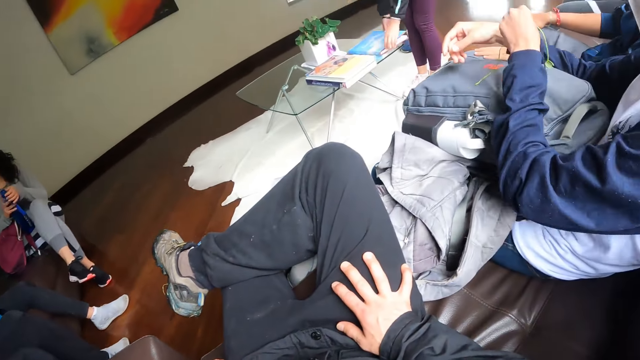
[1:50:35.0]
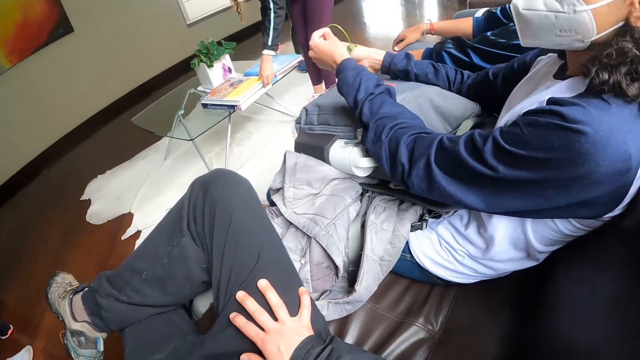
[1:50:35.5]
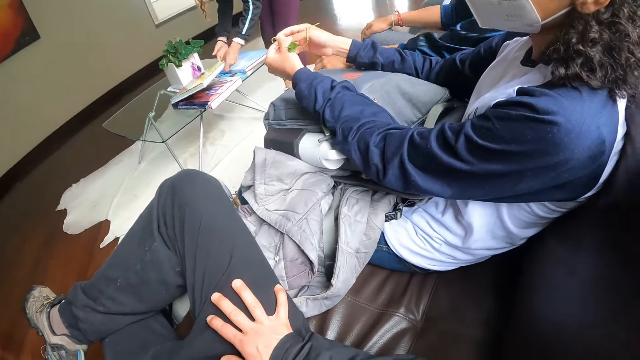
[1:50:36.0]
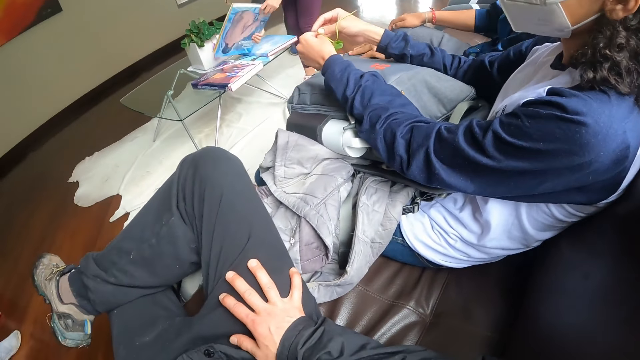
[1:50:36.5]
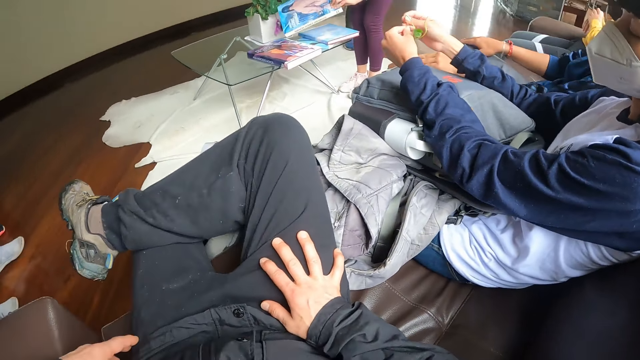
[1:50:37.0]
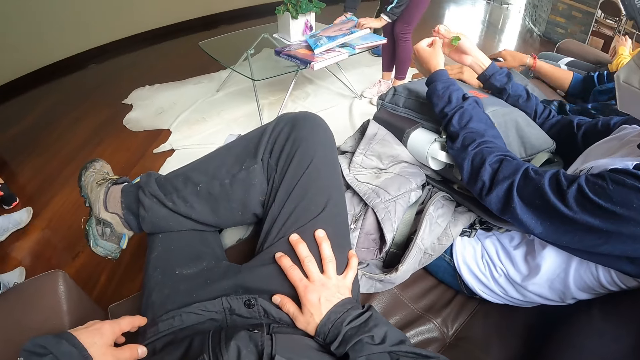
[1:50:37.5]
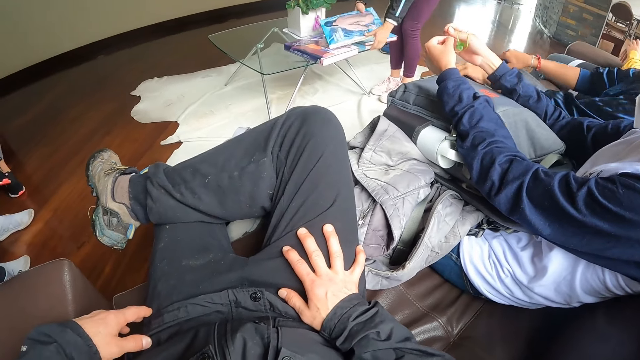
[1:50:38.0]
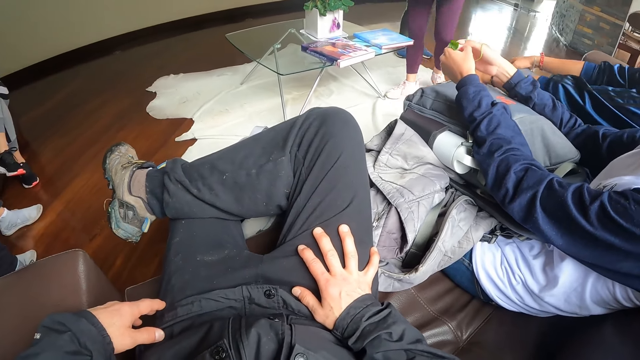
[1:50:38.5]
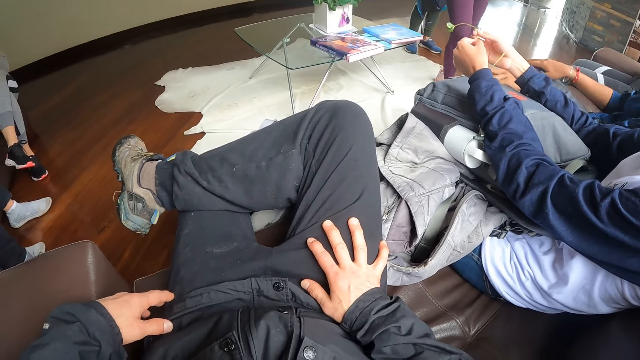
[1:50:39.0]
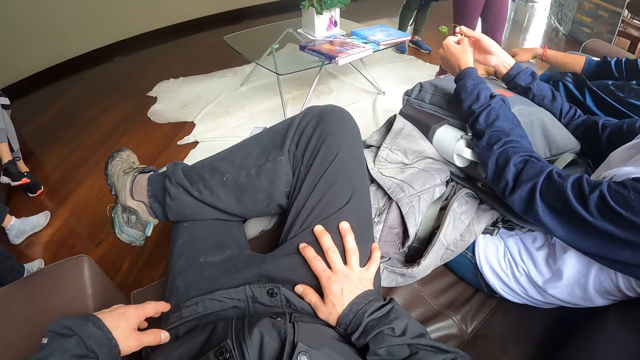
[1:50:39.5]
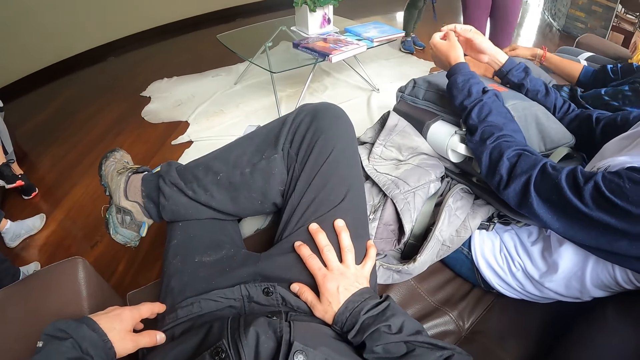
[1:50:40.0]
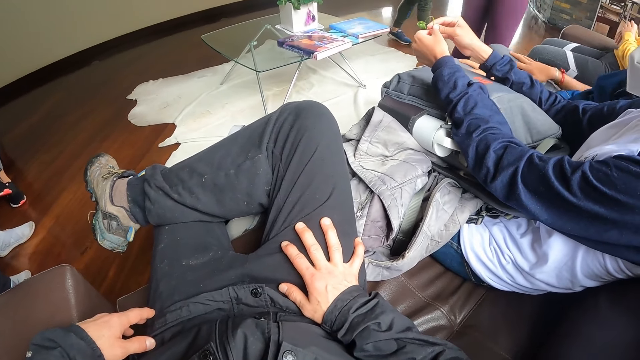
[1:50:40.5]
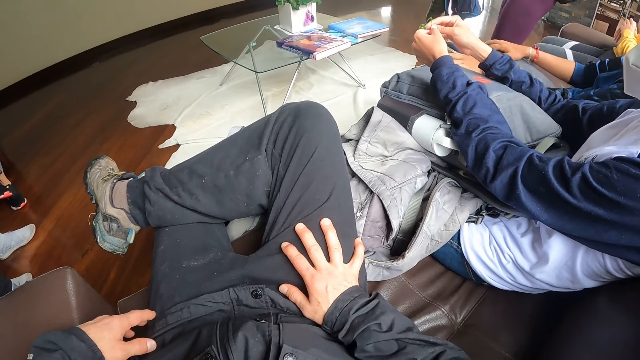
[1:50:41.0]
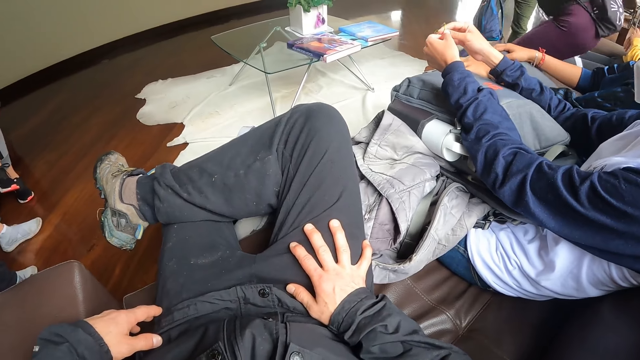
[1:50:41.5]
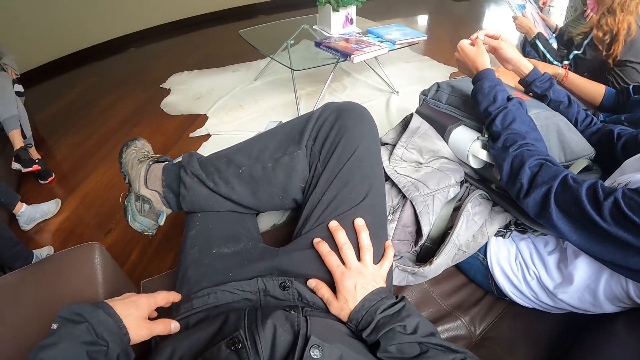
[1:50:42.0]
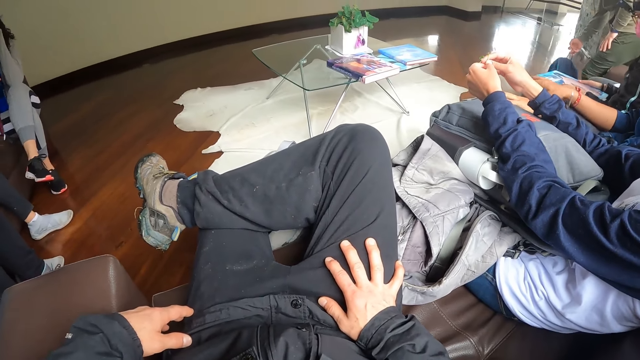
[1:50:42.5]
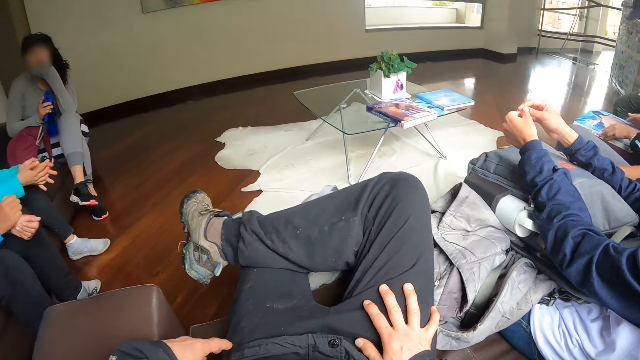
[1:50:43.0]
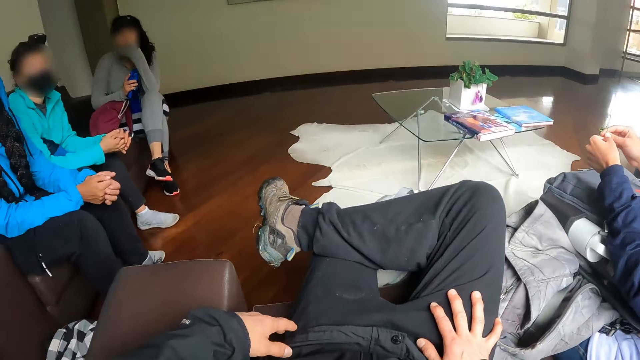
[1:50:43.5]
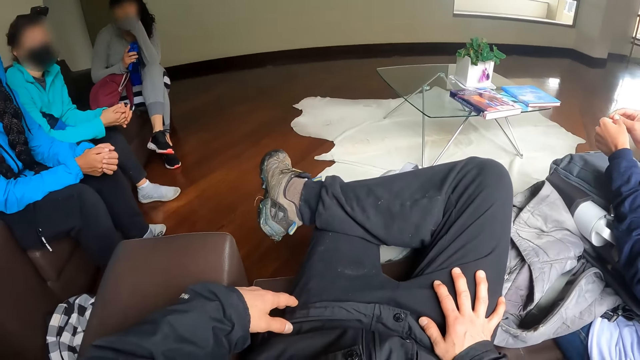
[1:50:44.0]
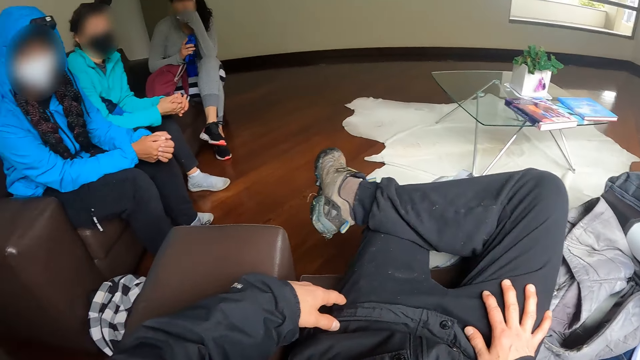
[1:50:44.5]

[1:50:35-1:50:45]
A woman drops a magazine on a table with her hands and lifts the magazine on the table with her left hand. Another woman plays with a plant in her hands. The first woman holds the magazine with her right hand, drops the magazine in her hands on the table, lifts the magazine on the table with her hands and sits on the sofa.

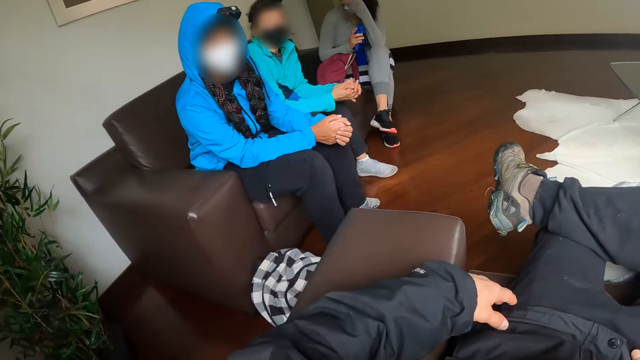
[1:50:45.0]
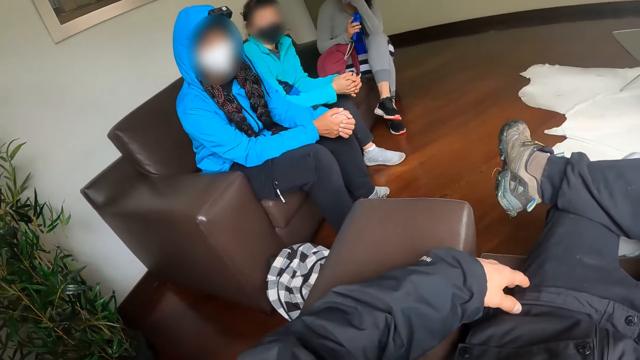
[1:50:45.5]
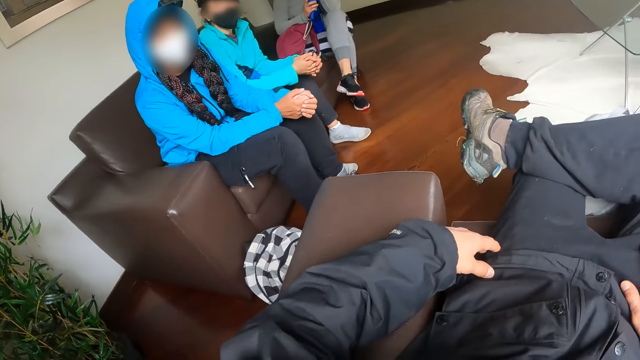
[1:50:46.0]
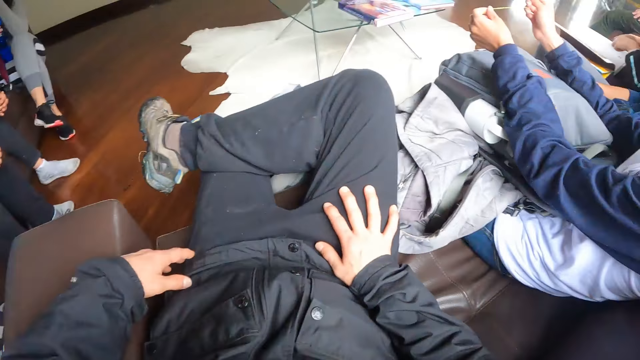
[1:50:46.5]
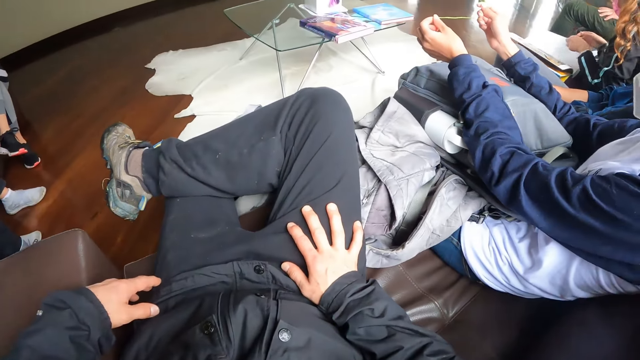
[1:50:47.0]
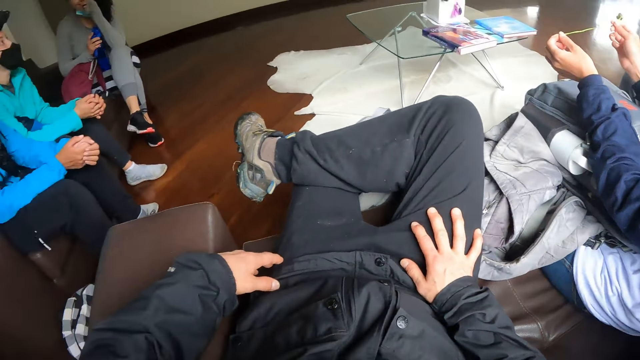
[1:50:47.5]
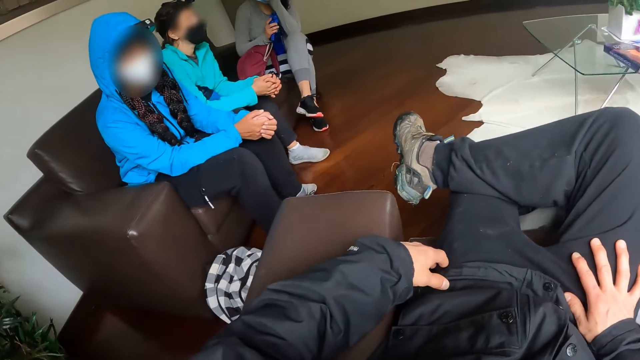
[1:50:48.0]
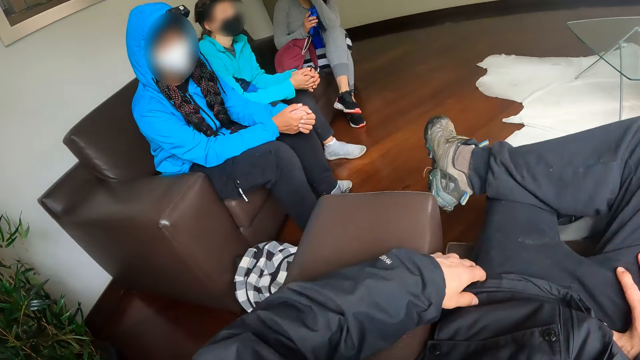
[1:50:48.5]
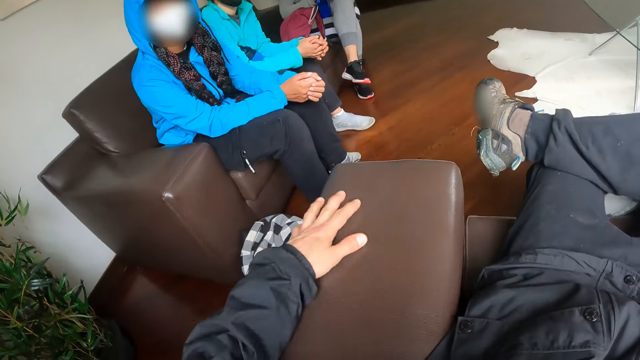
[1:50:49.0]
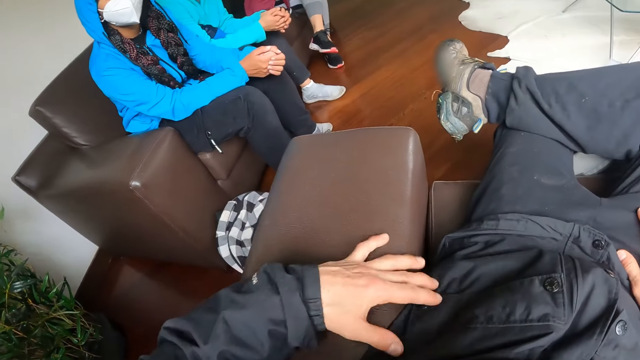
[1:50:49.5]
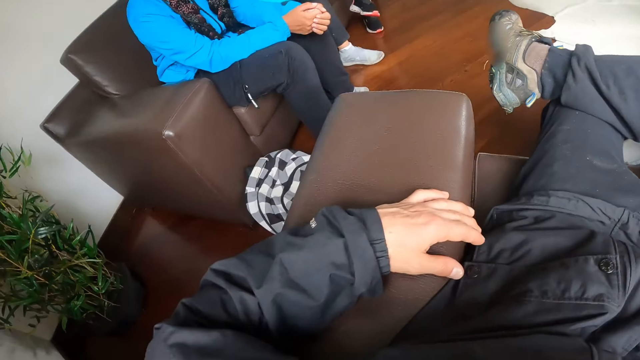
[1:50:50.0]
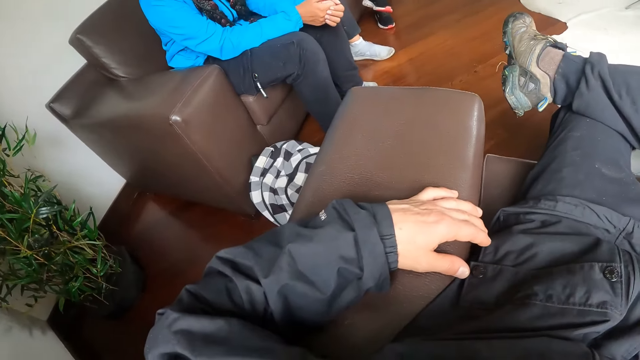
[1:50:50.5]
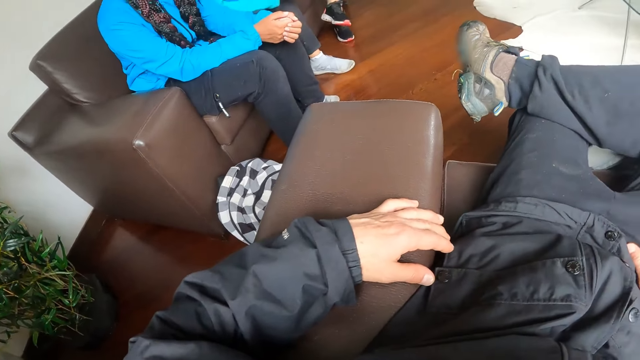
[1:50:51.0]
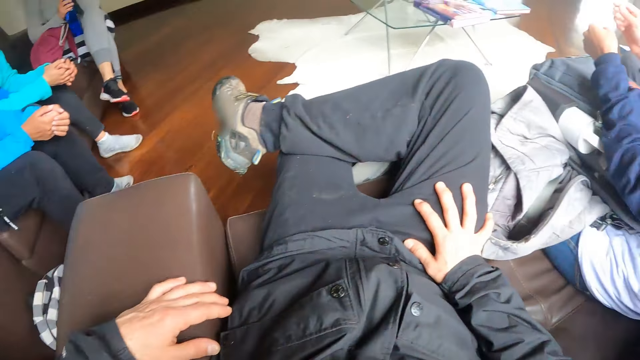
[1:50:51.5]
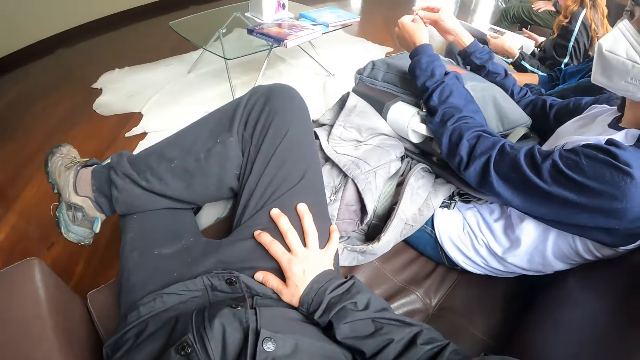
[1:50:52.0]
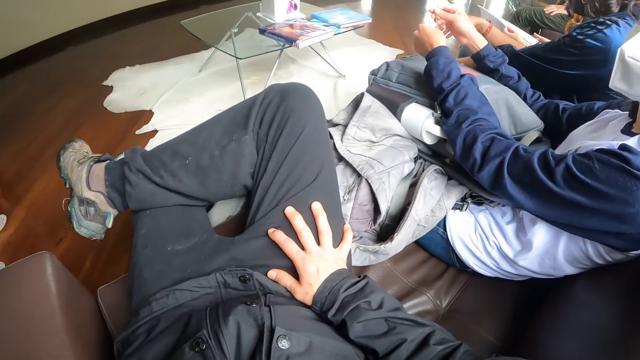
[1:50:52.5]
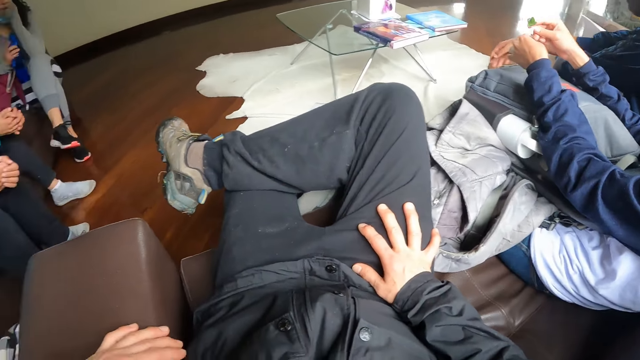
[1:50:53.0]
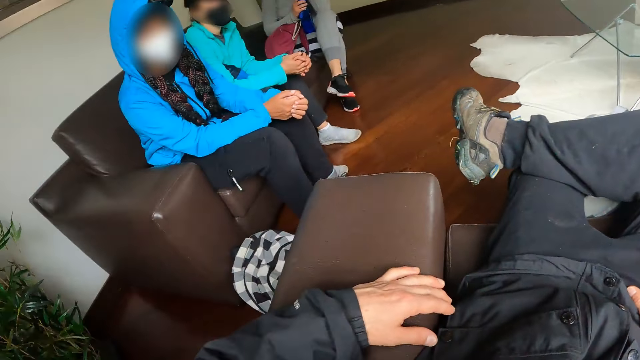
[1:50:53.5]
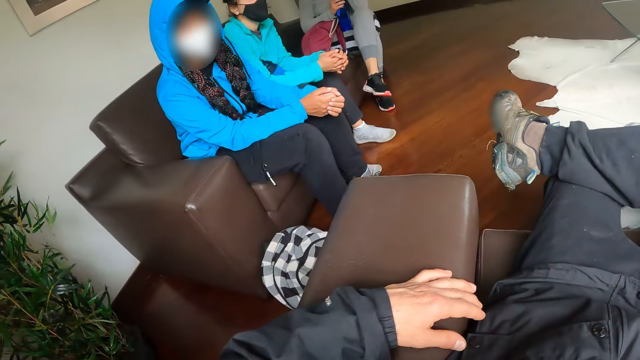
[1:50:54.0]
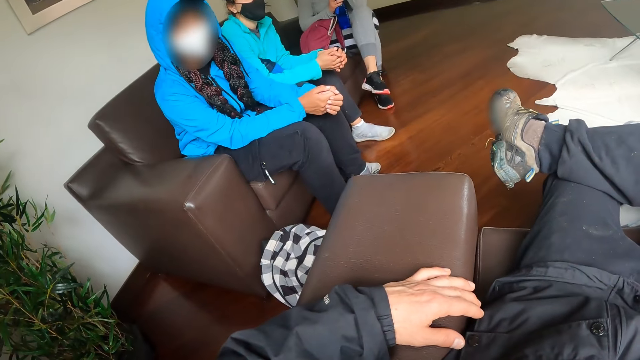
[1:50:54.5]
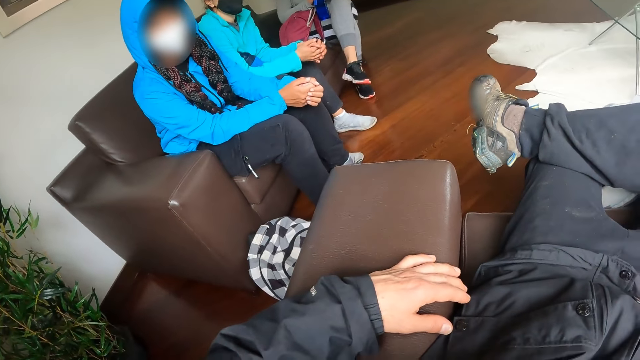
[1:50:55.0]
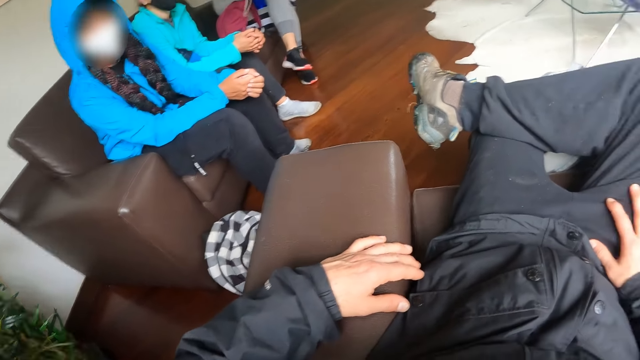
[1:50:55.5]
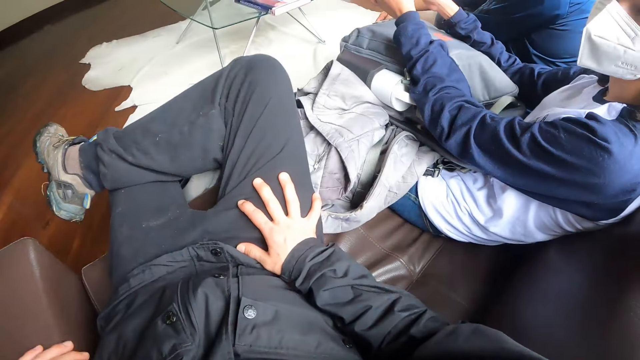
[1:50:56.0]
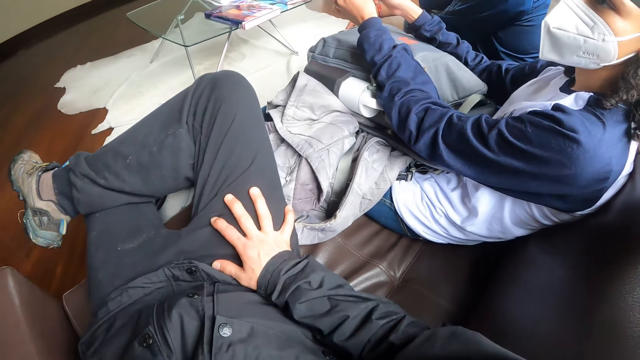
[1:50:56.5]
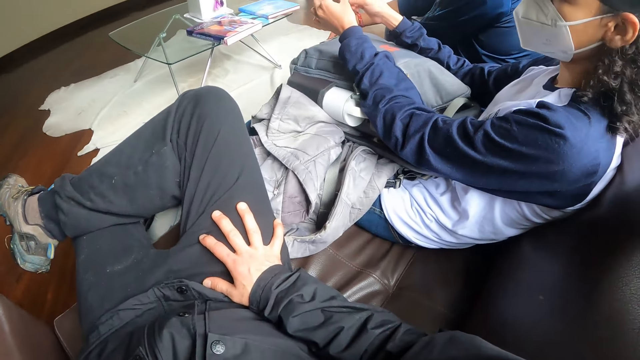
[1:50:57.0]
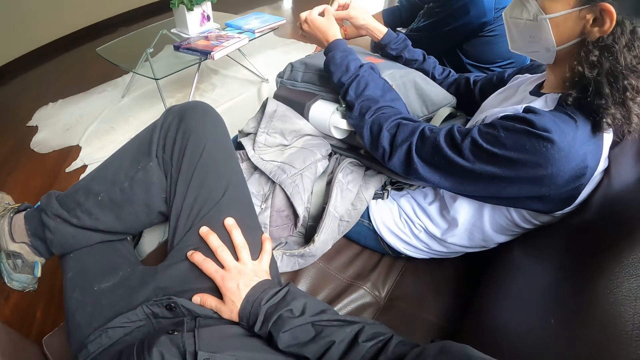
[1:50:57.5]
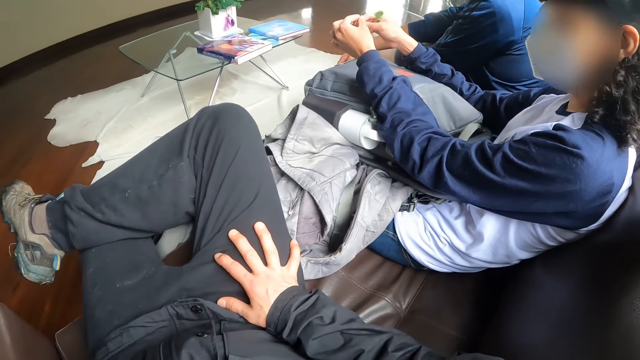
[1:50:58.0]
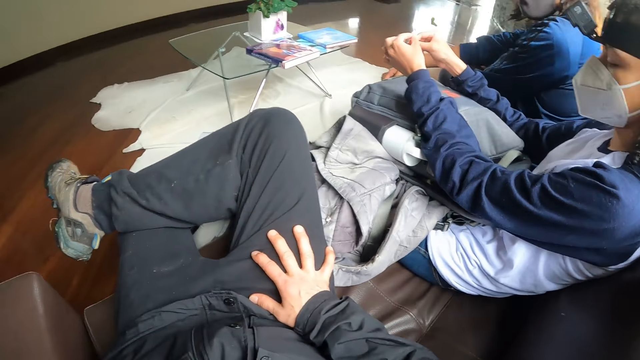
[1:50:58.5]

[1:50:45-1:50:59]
A woman skims through the magazine on her lap. The camera wearer turns around the house. He rubs the arm of the chair with his left hand. Another woman nods her head.
